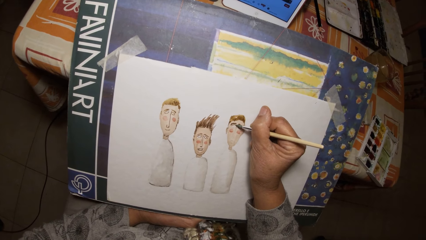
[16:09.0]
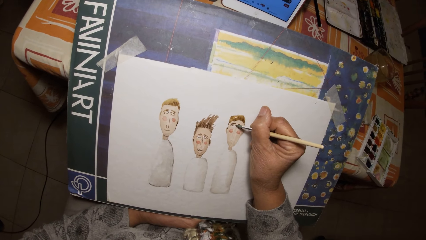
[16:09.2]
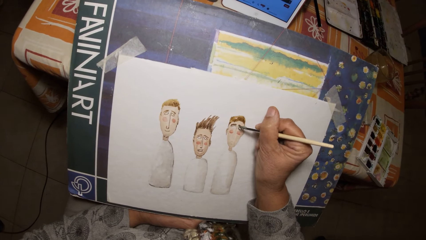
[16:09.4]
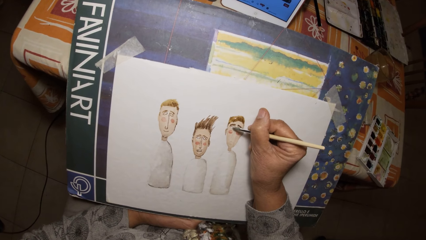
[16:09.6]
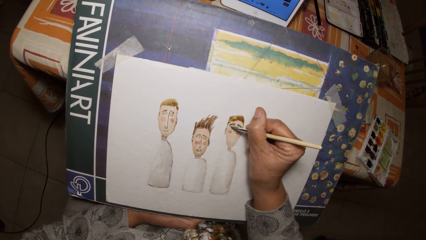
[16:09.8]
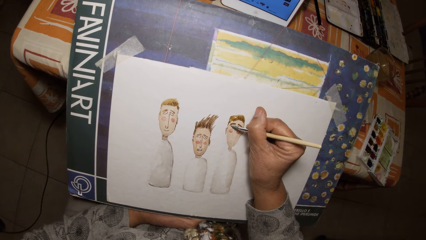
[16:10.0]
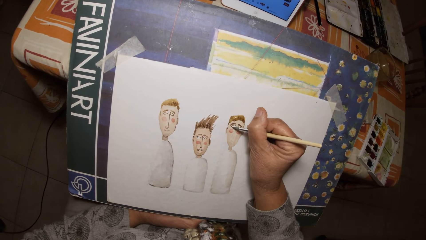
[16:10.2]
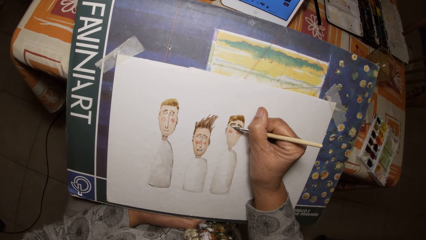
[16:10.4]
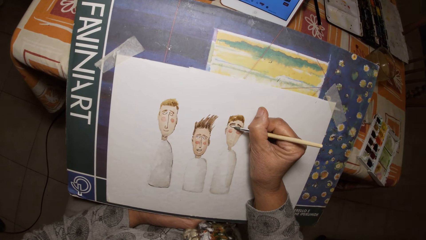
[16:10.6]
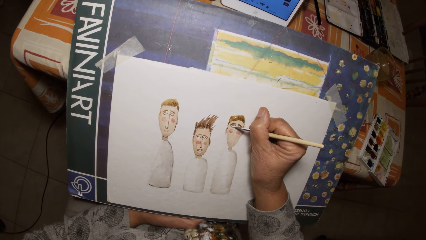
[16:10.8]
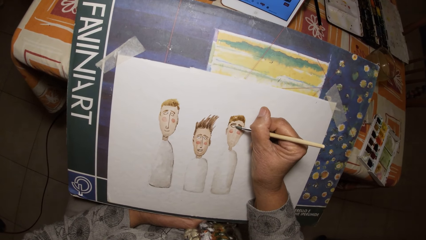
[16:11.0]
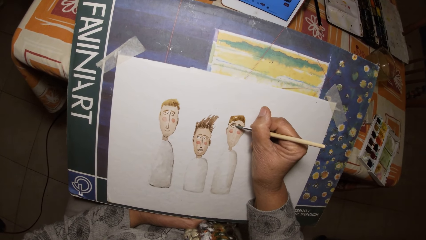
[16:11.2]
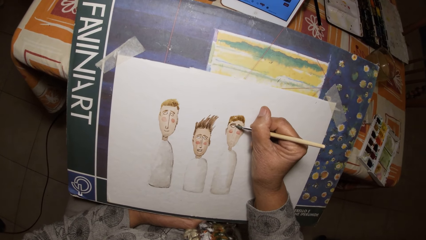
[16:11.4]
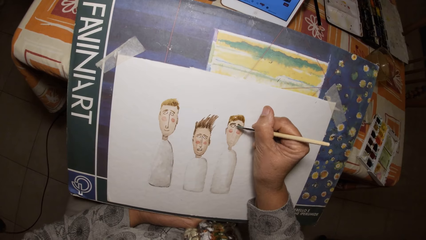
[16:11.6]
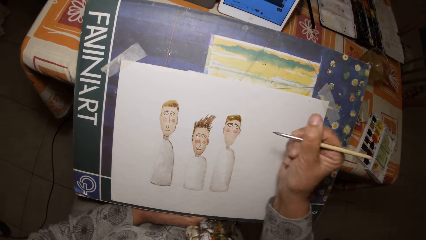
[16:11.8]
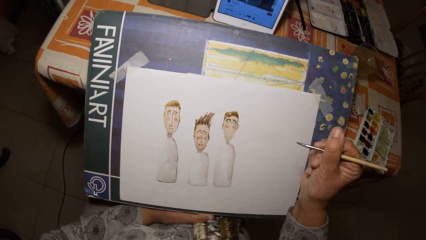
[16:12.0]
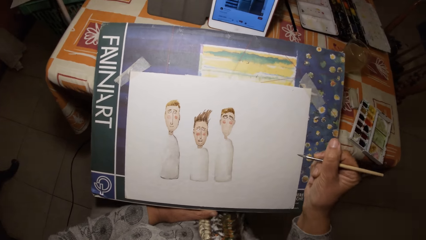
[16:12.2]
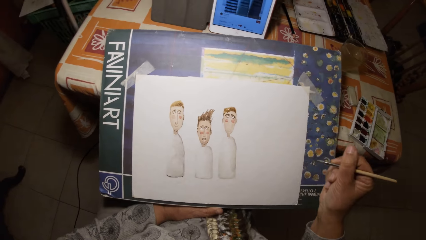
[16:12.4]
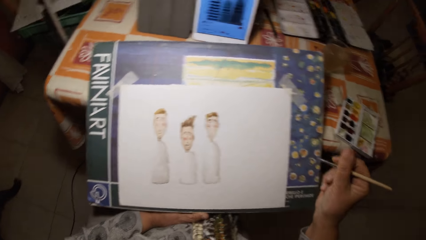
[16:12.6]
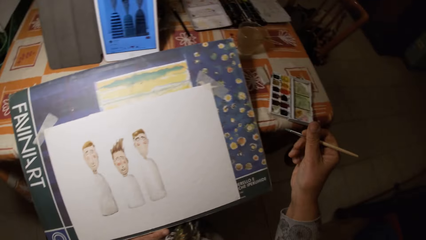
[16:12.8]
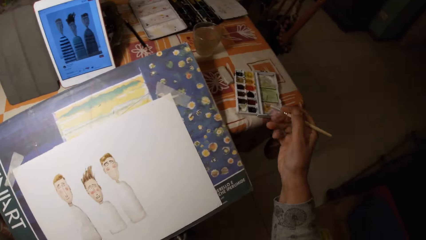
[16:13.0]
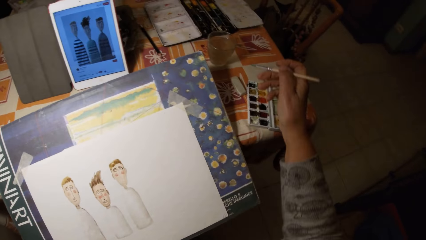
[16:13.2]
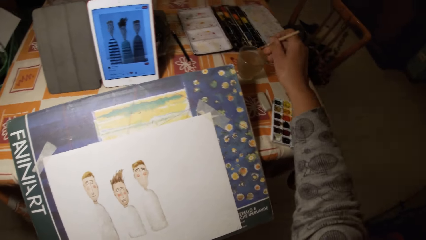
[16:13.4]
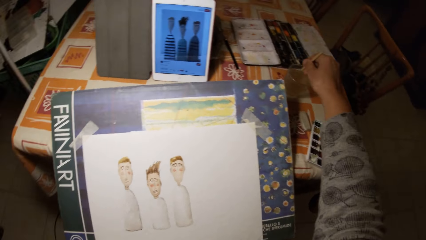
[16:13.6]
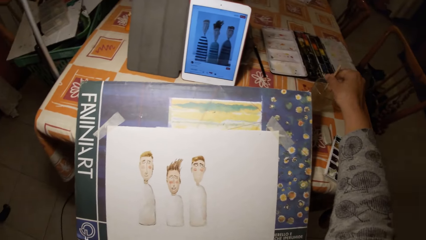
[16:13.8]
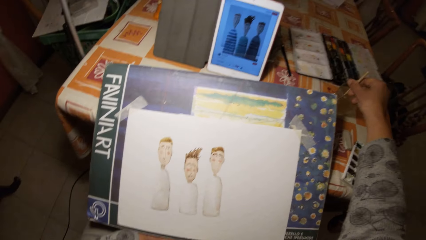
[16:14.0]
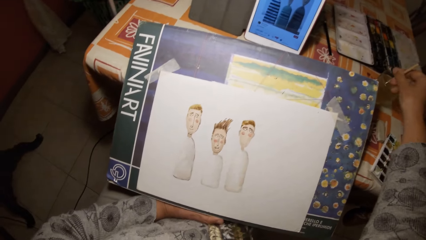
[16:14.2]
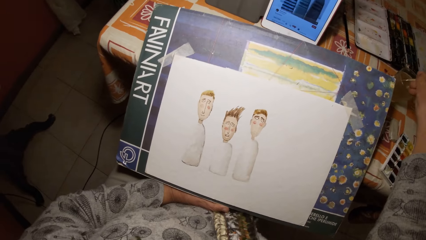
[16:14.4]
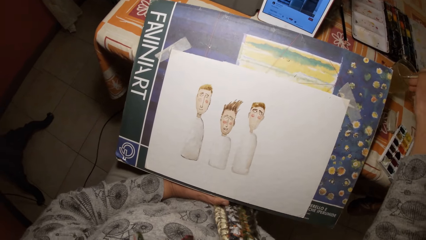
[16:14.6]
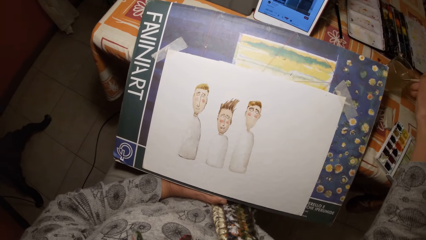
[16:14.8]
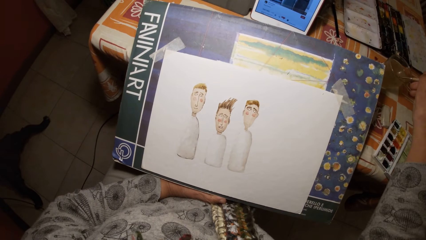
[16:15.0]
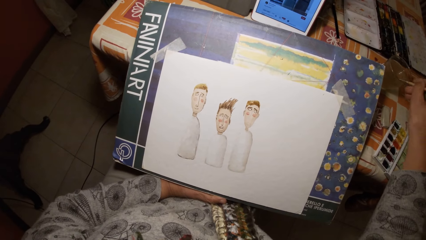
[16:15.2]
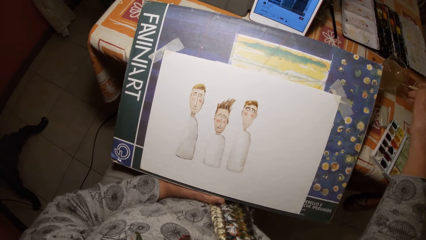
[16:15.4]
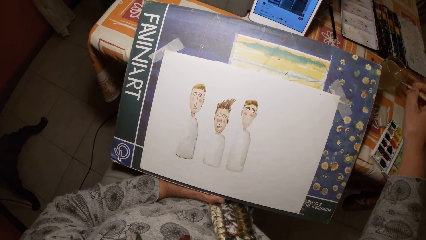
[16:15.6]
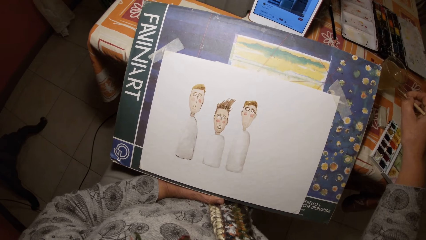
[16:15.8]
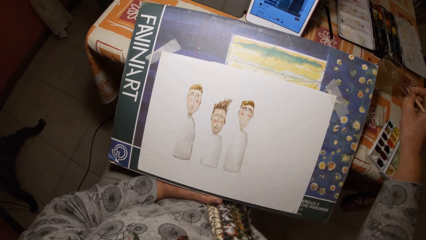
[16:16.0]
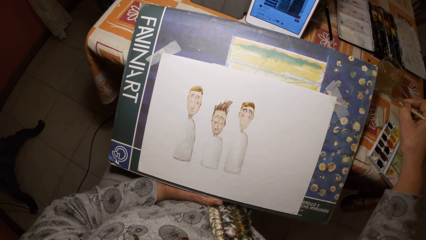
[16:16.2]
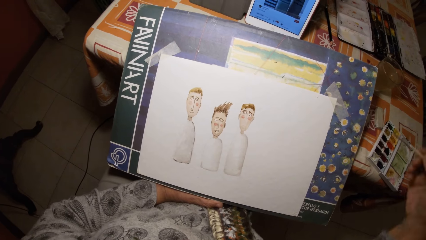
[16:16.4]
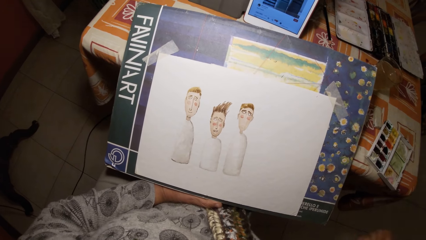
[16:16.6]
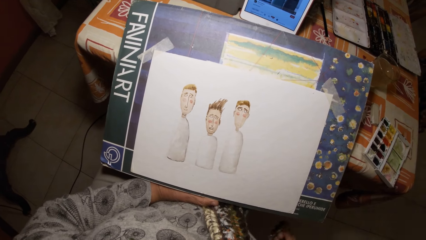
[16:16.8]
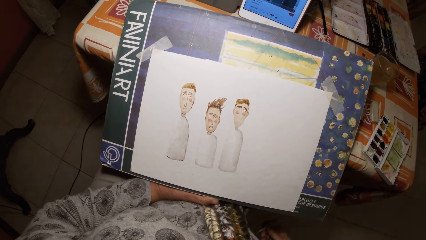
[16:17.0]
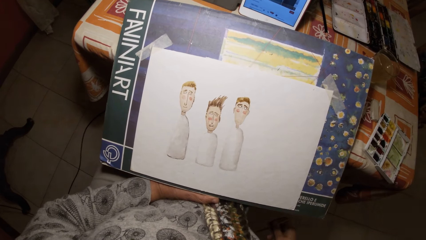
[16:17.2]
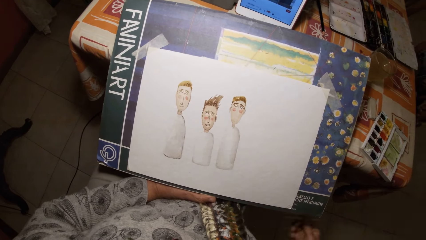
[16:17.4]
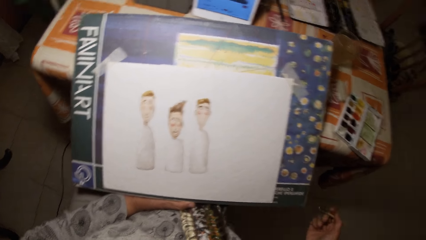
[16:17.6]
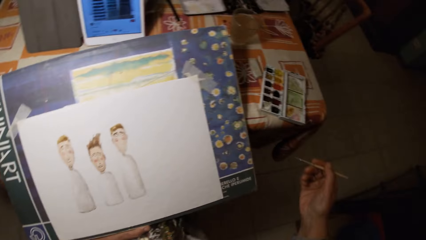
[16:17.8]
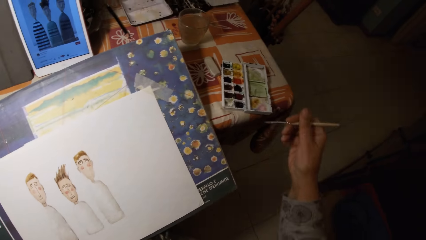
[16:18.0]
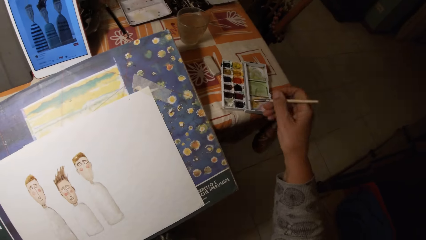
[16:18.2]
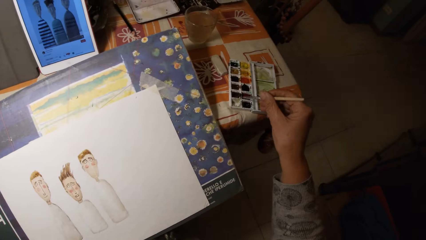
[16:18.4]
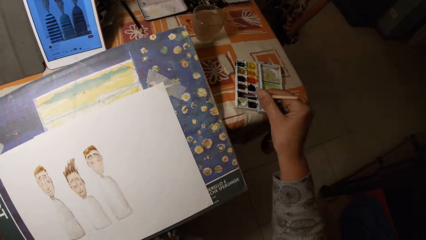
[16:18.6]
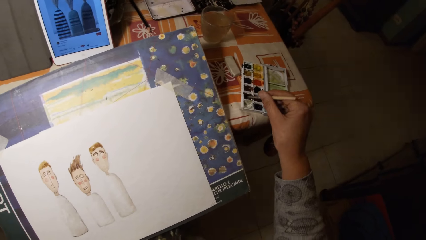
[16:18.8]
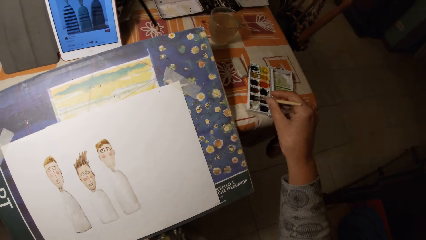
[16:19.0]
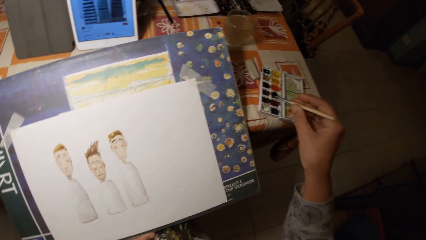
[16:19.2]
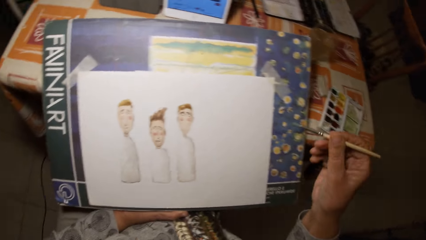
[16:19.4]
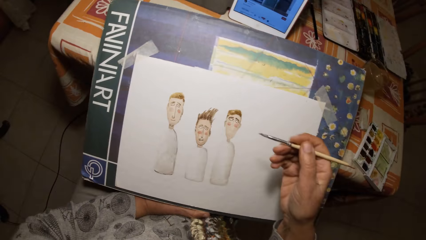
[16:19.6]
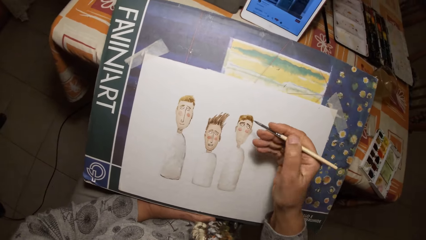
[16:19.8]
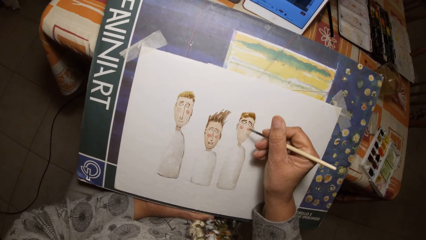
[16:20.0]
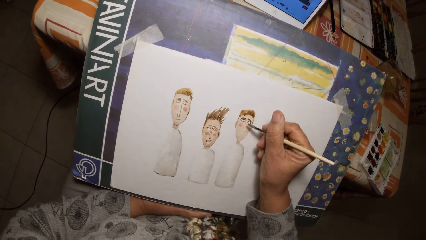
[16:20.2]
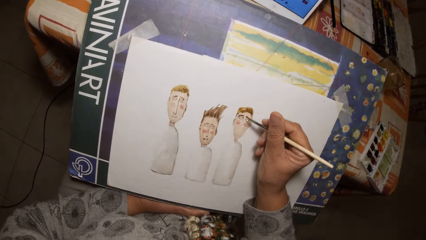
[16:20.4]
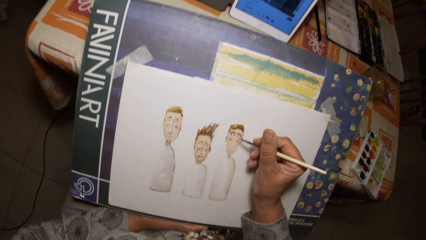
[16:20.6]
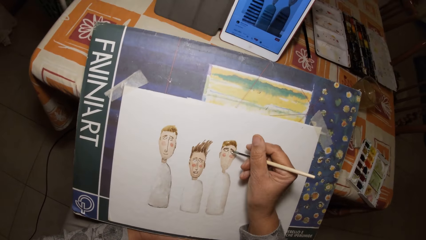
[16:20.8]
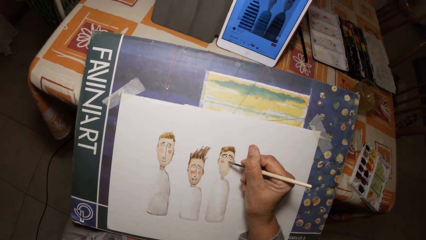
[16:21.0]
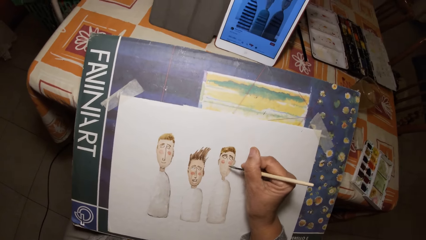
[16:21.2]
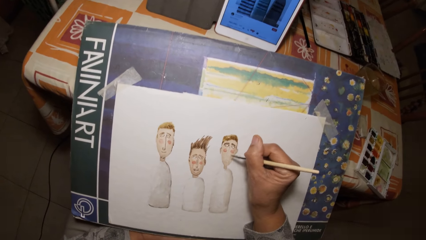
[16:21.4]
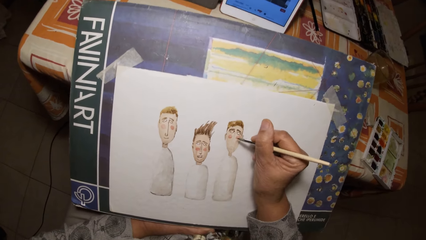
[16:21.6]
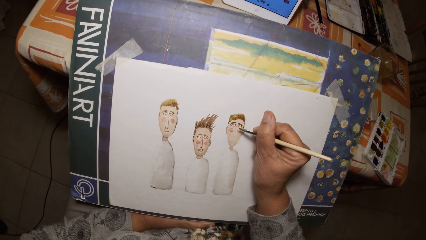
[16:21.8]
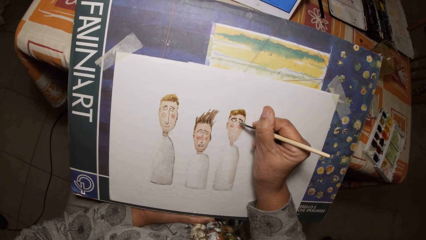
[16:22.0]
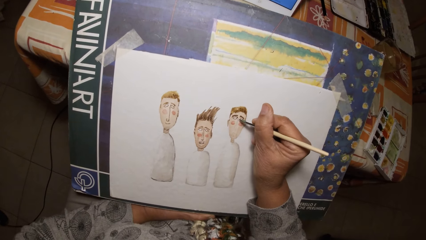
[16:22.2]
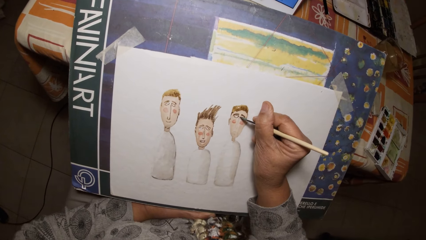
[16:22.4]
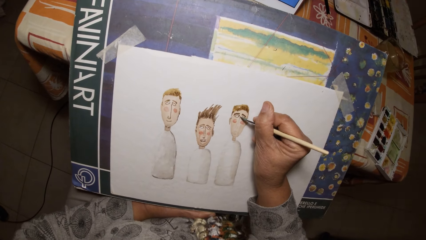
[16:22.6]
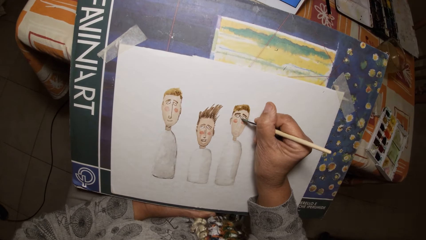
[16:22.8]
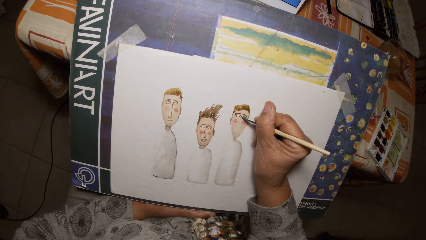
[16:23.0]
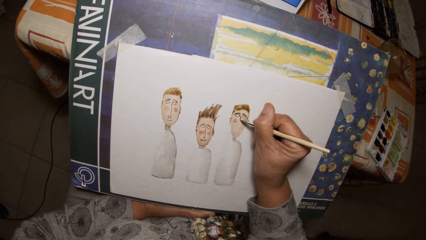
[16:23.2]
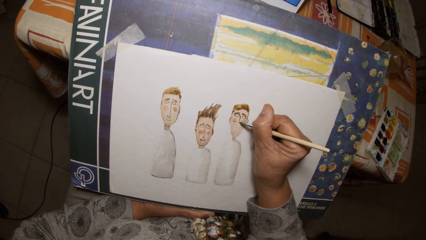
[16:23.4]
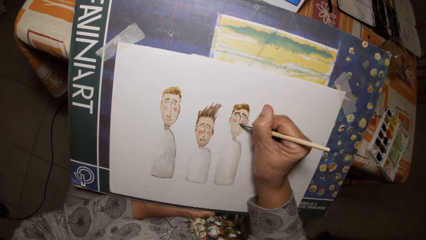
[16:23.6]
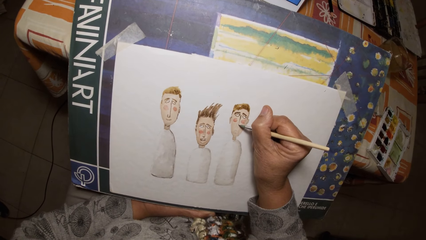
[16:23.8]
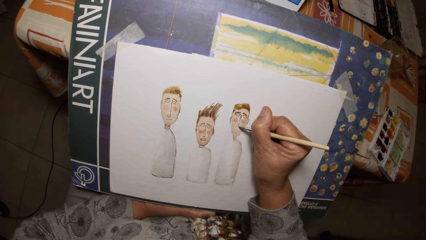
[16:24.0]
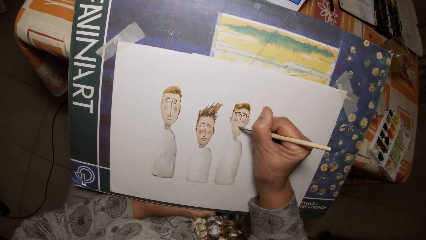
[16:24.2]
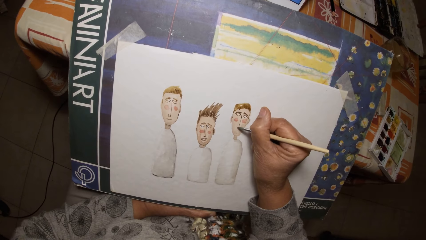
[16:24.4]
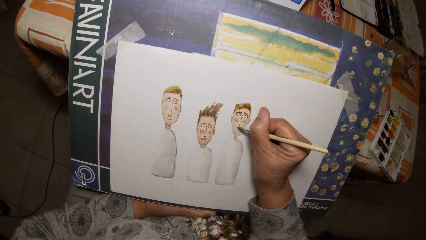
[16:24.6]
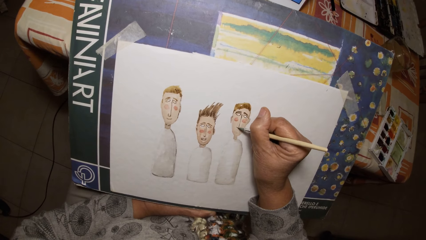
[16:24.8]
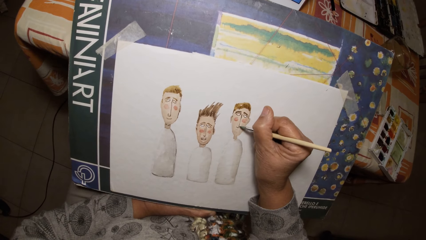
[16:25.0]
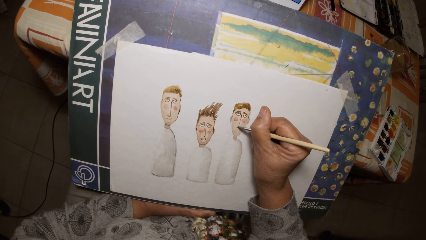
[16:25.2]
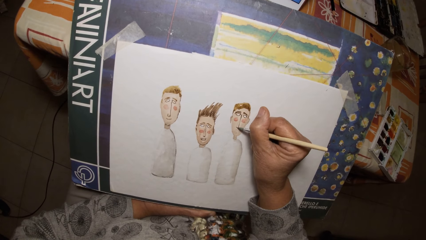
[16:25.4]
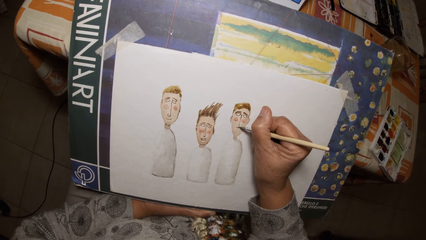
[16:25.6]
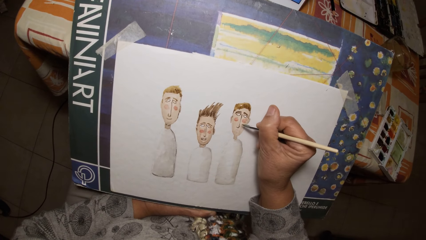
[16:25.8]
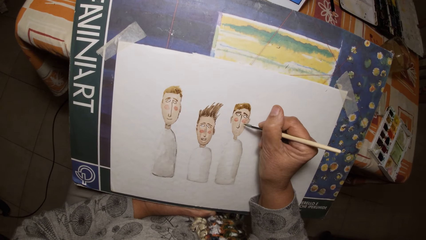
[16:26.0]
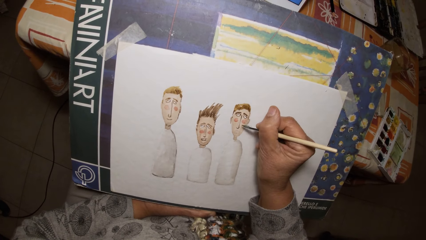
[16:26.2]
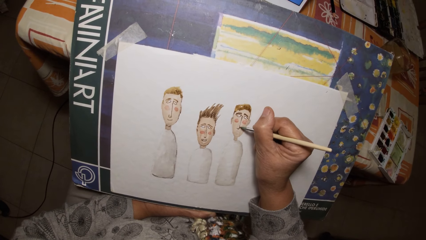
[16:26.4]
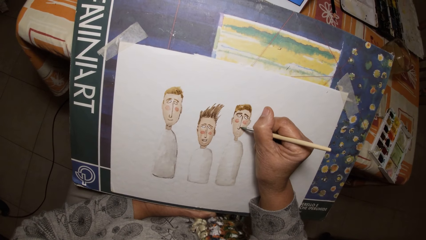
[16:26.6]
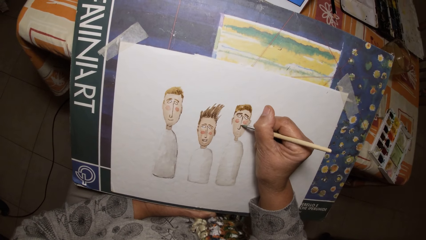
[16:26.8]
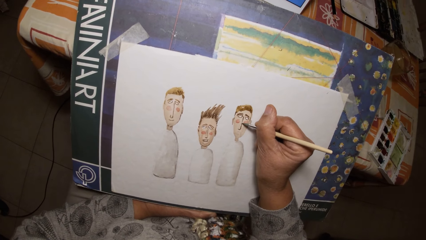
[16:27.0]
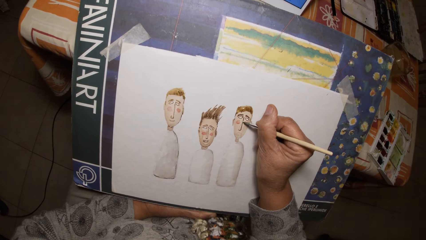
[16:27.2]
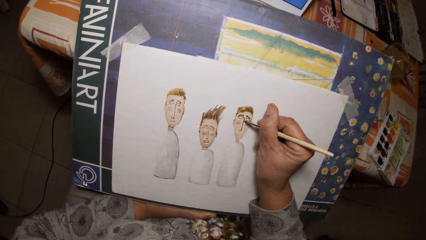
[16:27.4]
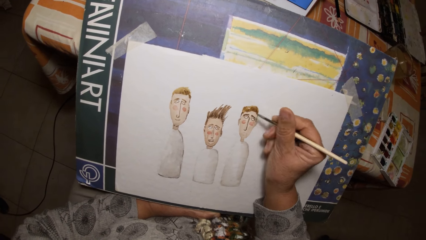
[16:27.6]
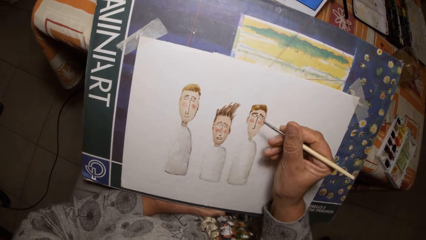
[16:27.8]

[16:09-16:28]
The camera wearer dips the paint brush in his right hand in the cup of water on the table. He scrapes the paint brush in his right hand on the edge of the cup. He dips the painting brush in his right hand in the paint palette on the table. He draws on the paper with the painting brush in his right hand.
